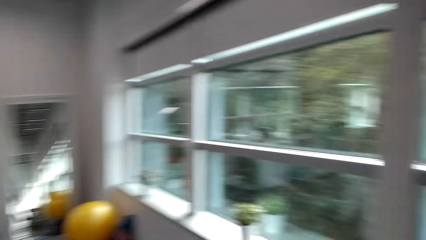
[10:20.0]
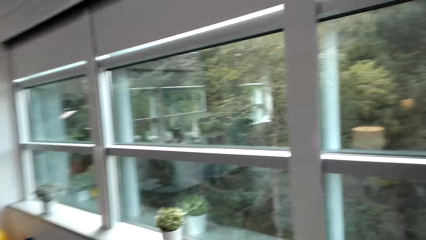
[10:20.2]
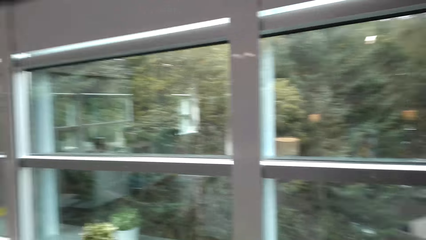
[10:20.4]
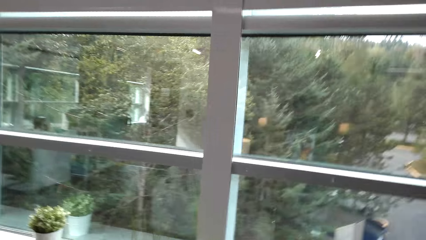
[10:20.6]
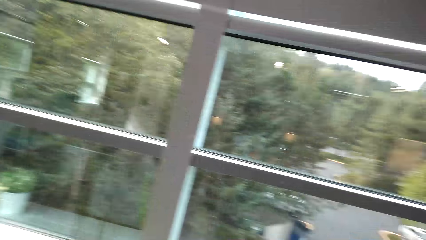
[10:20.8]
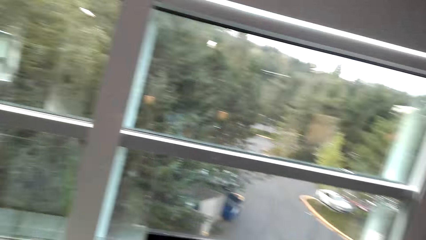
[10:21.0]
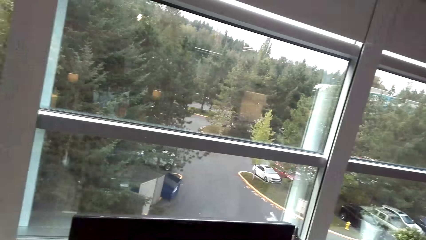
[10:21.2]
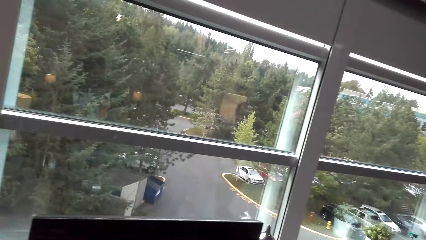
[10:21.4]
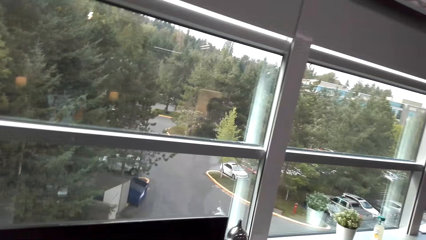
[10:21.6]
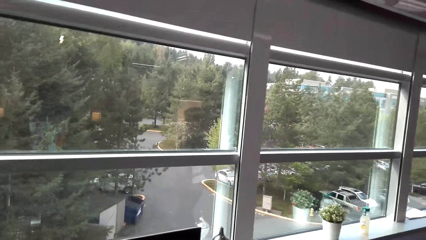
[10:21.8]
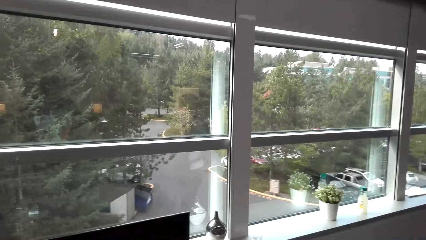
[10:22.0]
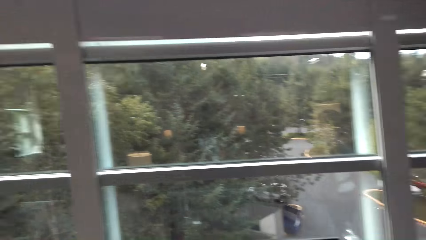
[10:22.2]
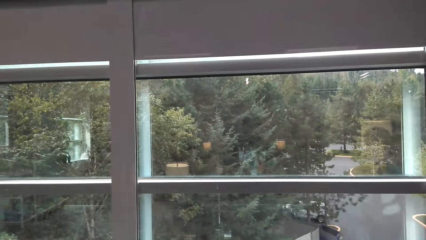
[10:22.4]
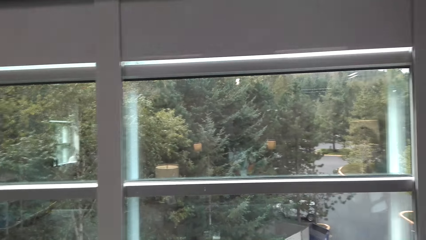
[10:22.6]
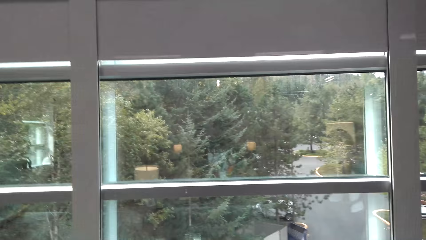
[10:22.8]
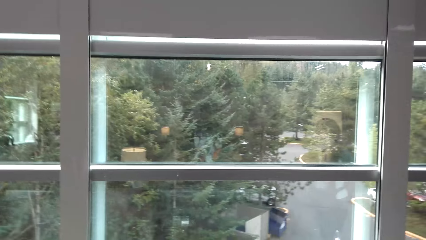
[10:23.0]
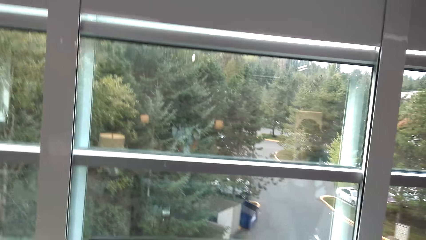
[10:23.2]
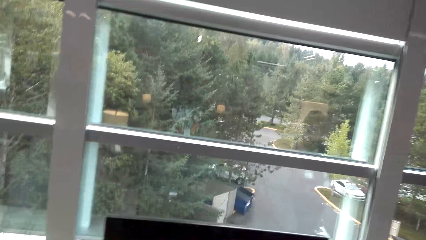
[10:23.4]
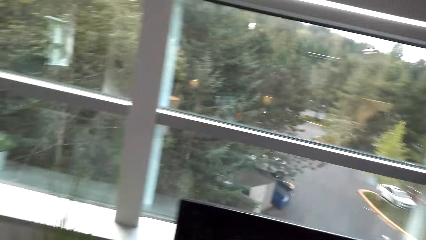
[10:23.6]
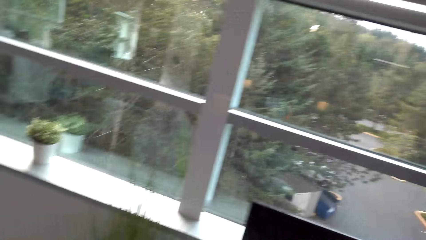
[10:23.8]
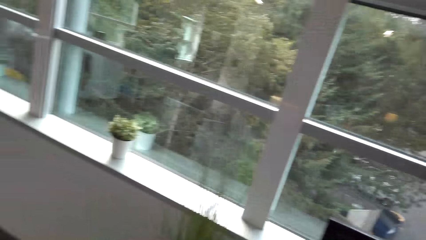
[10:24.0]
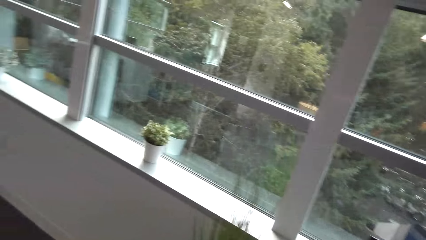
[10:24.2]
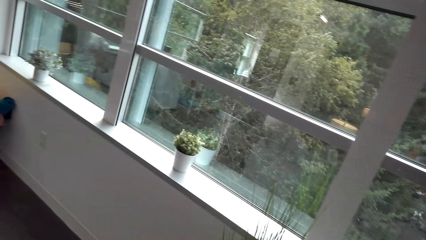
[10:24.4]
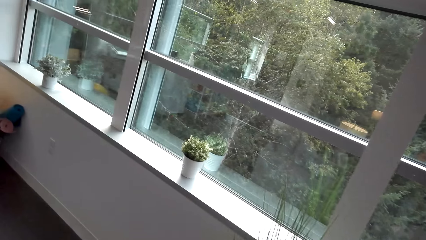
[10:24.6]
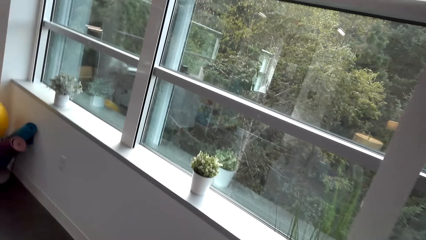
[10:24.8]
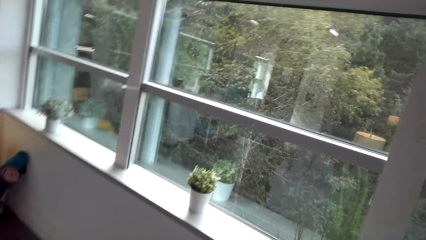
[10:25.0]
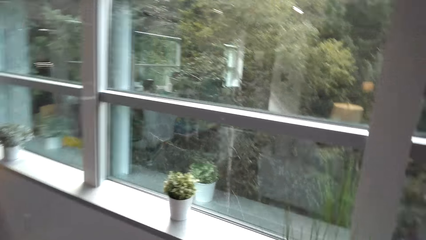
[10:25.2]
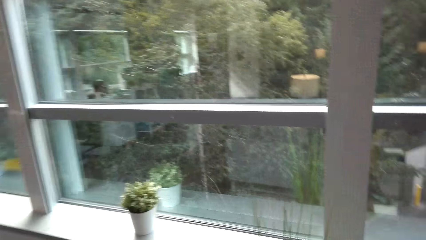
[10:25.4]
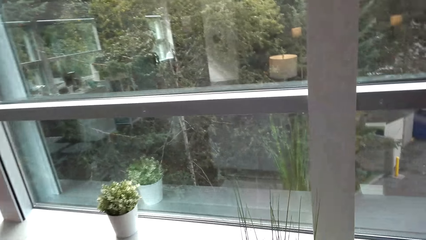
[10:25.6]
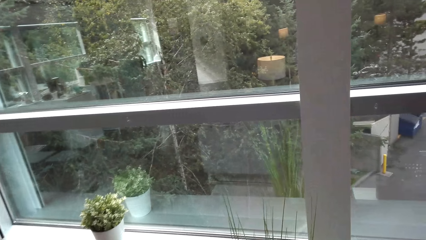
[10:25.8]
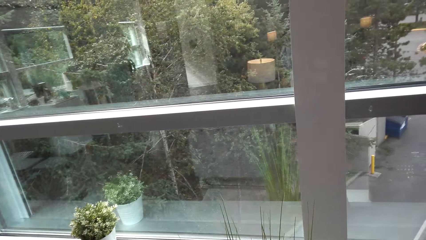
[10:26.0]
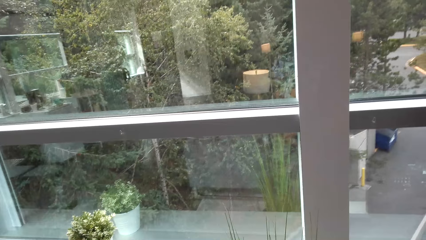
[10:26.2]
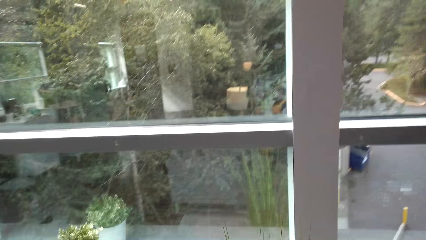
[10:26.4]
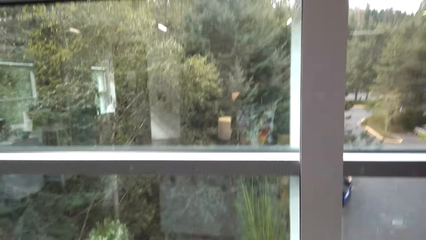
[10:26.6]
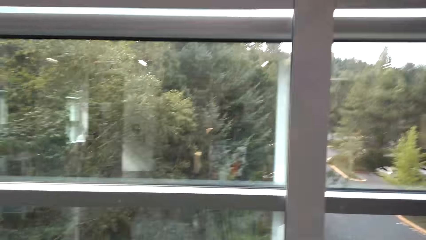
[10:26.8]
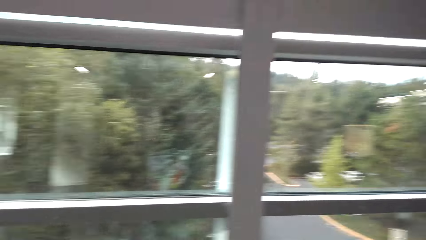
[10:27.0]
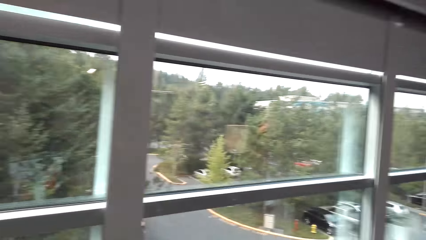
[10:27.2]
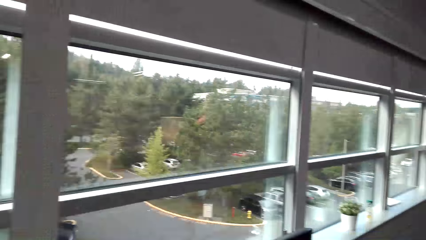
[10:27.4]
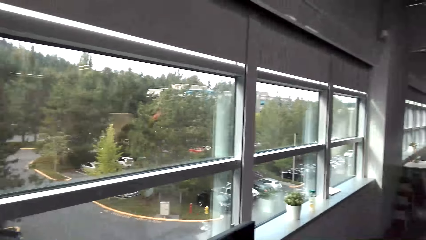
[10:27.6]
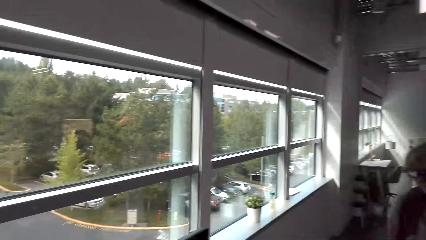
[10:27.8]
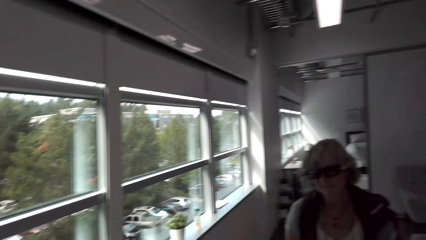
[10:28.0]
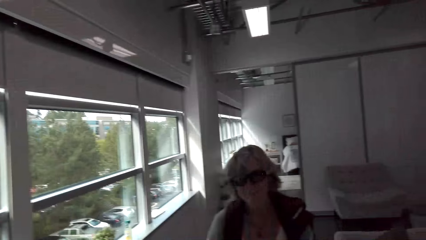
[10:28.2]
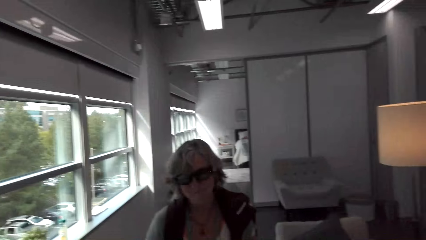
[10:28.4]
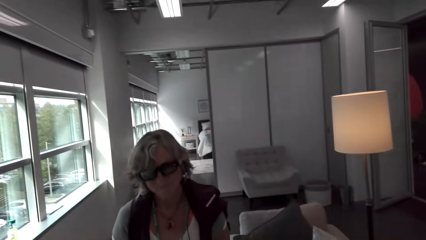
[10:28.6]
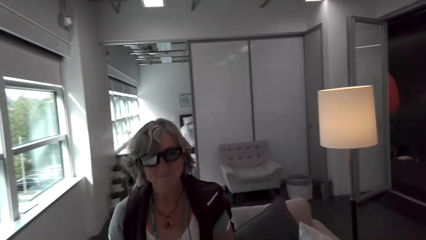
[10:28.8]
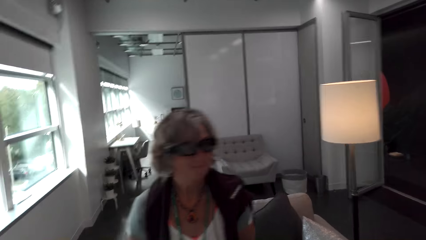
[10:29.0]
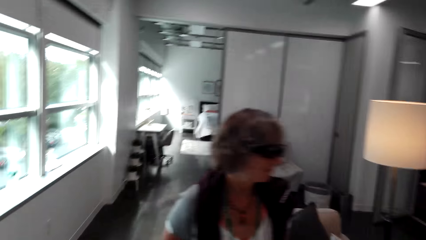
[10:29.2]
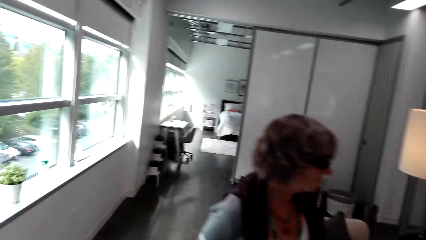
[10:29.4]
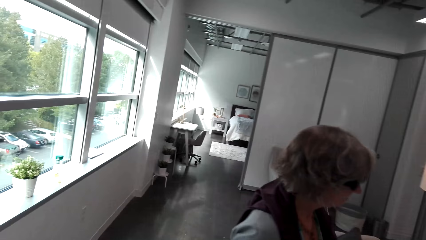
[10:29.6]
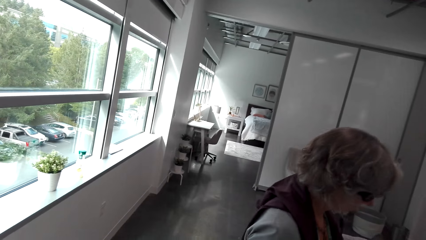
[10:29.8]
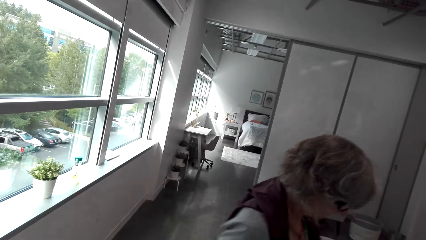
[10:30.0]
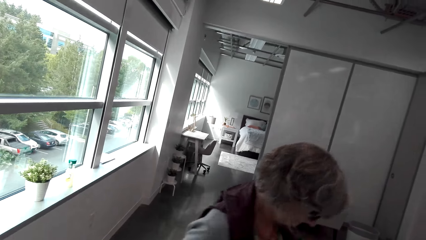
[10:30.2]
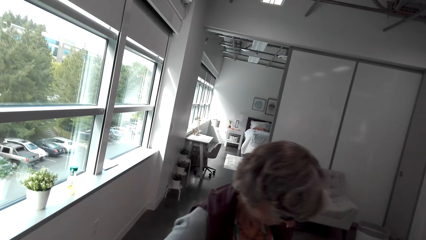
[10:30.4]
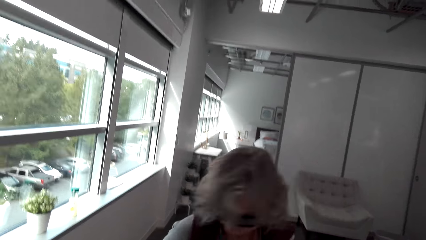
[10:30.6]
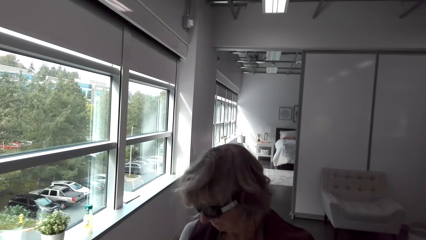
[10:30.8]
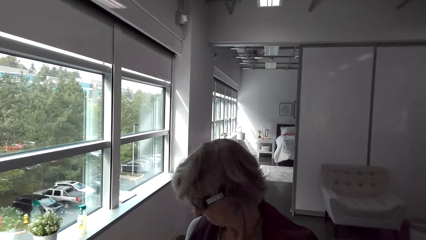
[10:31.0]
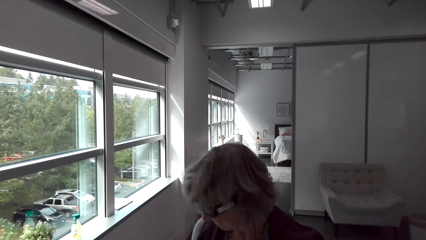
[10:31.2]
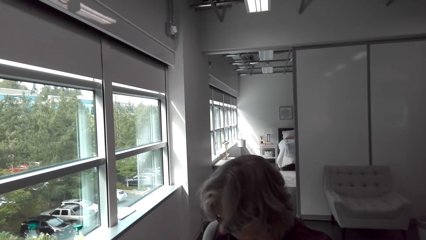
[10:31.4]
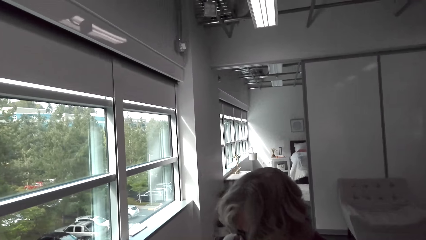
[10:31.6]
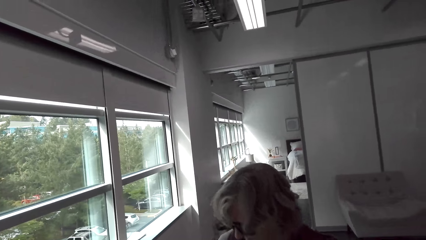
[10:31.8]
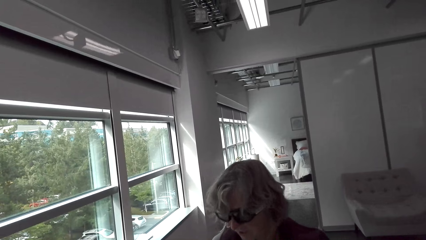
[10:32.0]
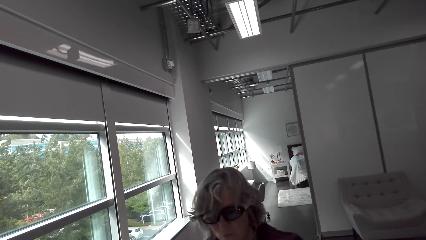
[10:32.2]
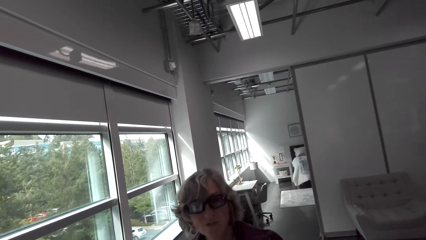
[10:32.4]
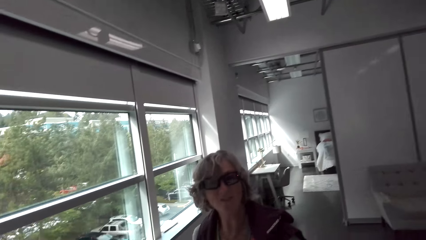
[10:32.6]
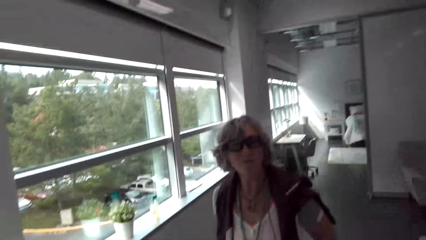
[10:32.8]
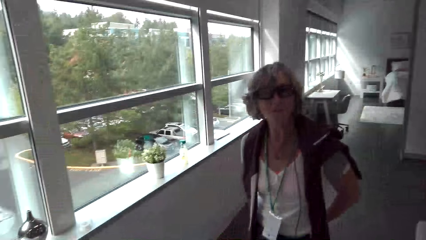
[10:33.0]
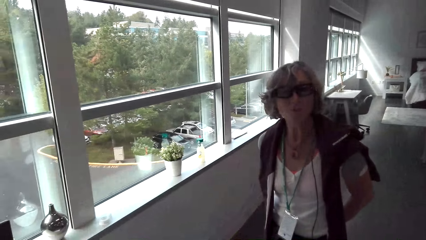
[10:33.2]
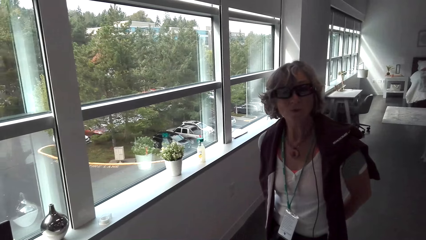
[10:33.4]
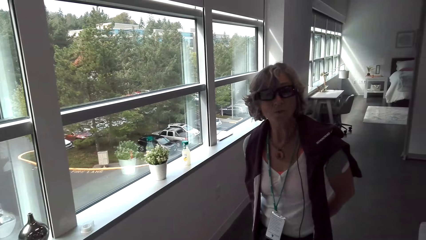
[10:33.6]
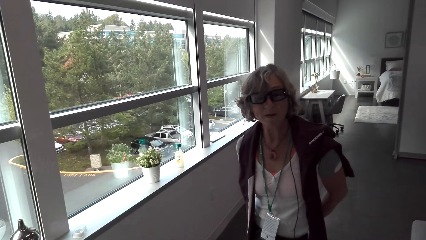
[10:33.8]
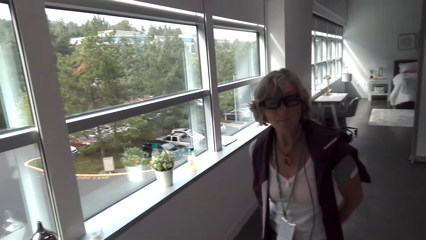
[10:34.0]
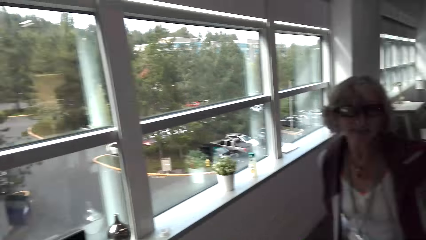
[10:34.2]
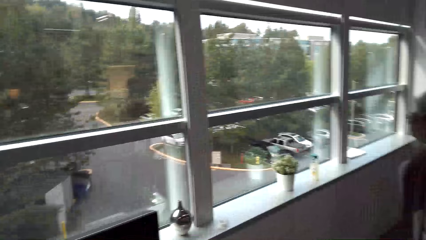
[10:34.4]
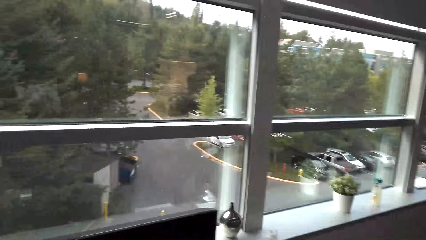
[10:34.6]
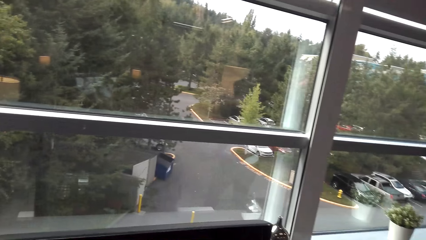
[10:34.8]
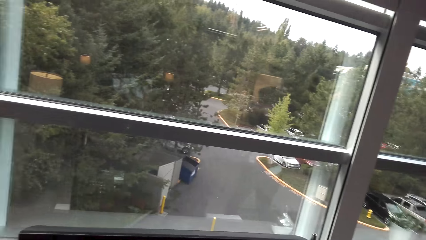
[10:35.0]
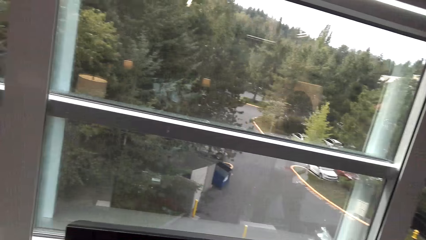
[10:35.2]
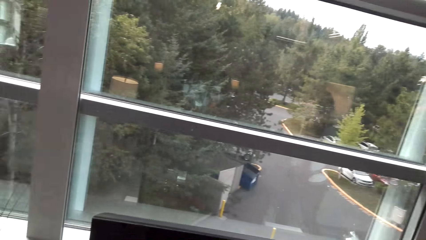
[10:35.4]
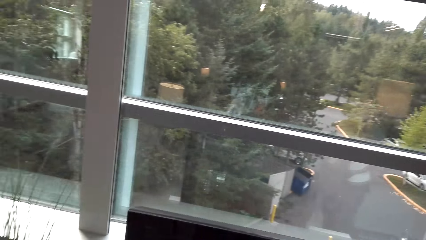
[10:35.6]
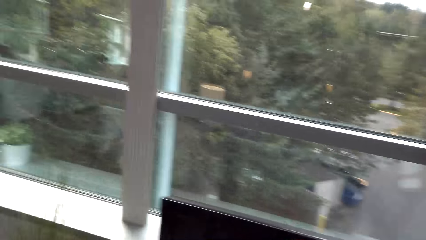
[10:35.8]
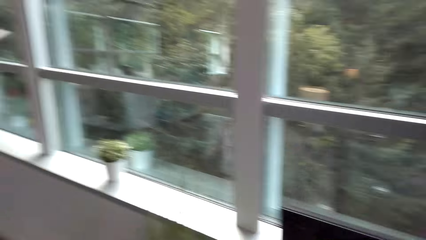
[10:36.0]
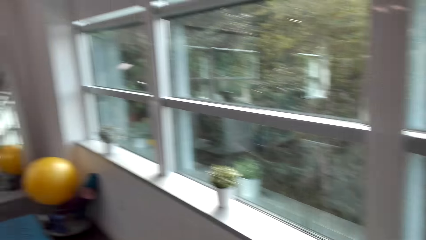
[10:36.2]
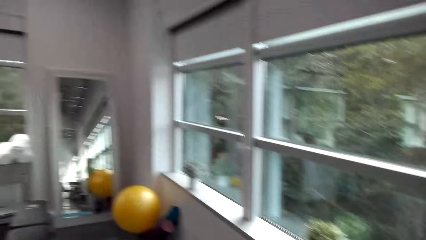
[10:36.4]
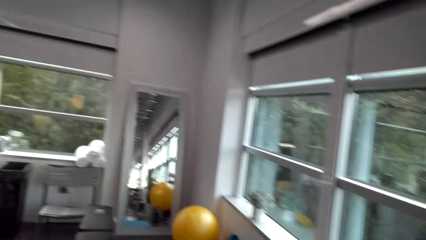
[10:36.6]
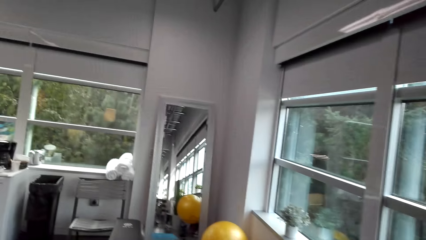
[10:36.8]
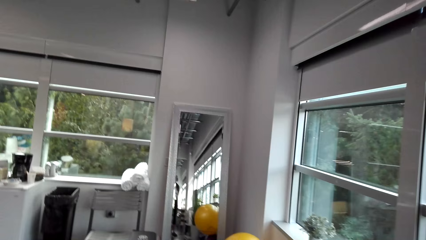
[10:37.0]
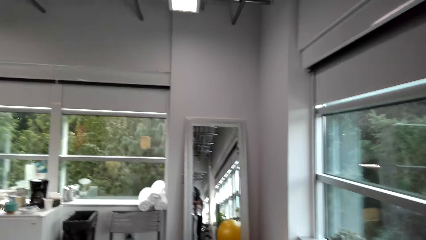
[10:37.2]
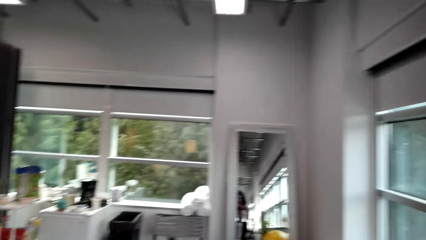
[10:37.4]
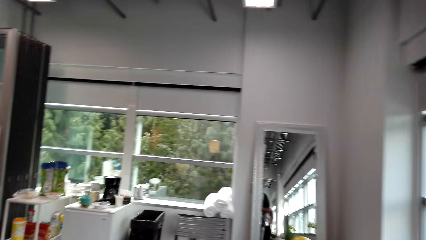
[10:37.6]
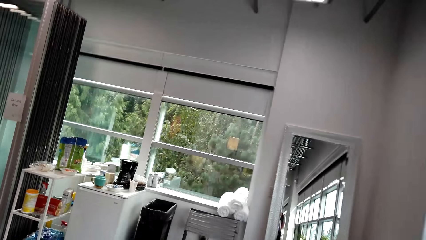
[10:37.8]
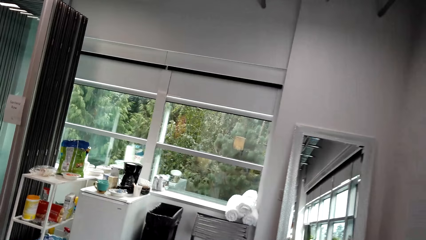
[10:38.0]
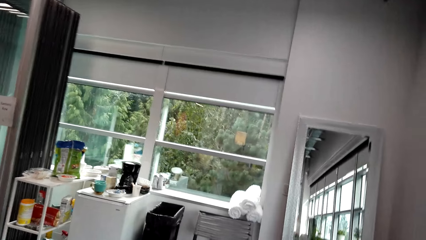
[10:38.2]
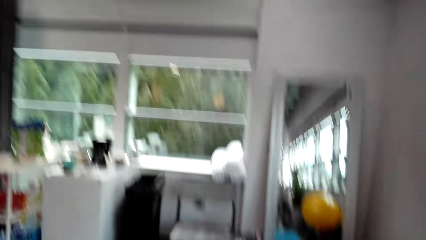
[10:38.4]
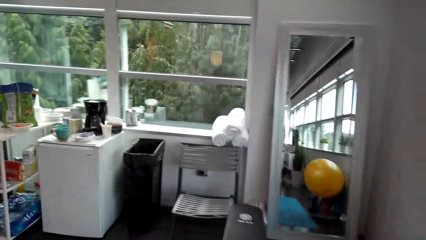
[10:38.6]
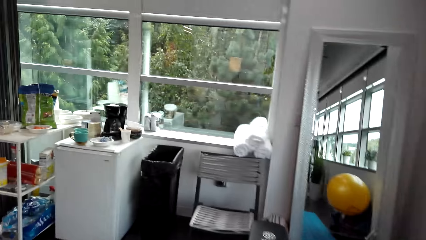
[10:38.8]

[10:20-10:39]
The camera wearer looks around and talks with the lady. They look at the cars. They look on the windows. They look at the lady. They talk with the lady. The lady moves around. The camera wearer looks around. The lady looks at the camera wearer. The camera wearer talks with the lady and looks around. They look around the house. They walk around.
